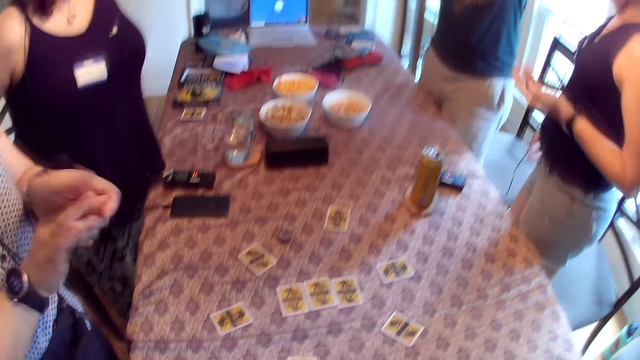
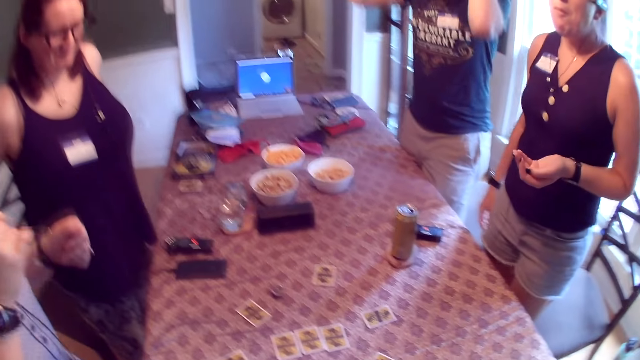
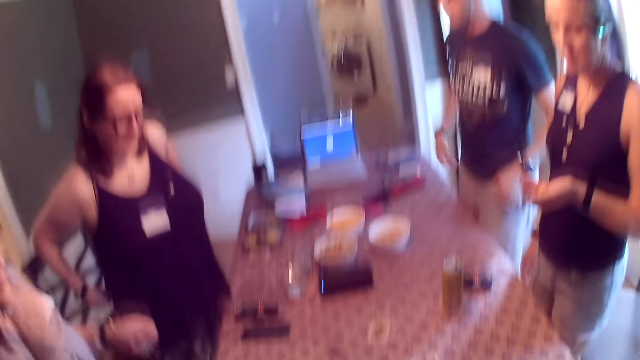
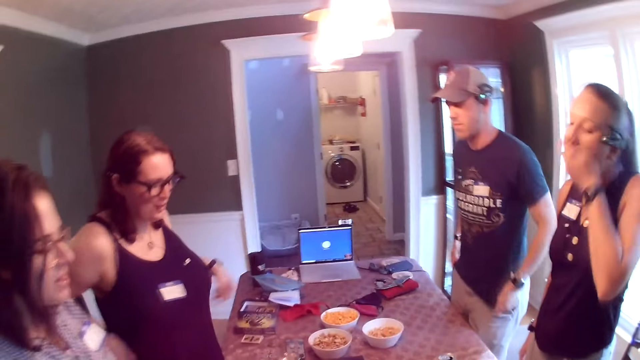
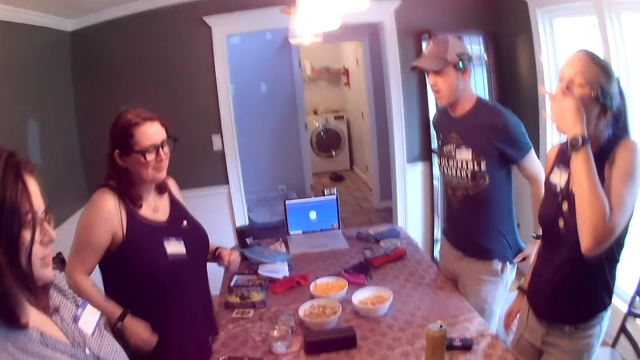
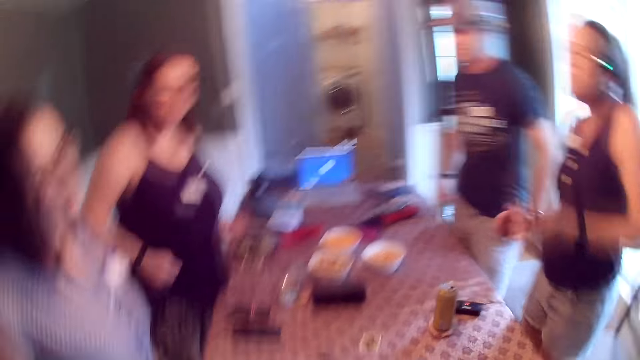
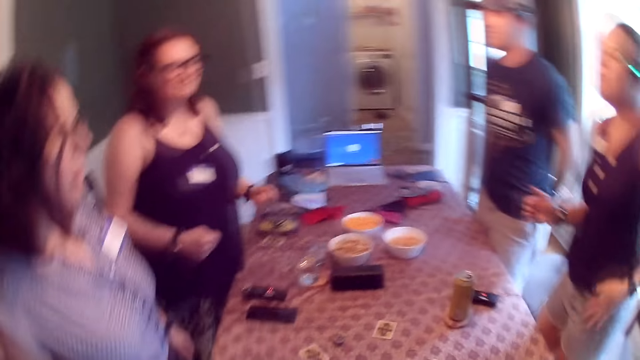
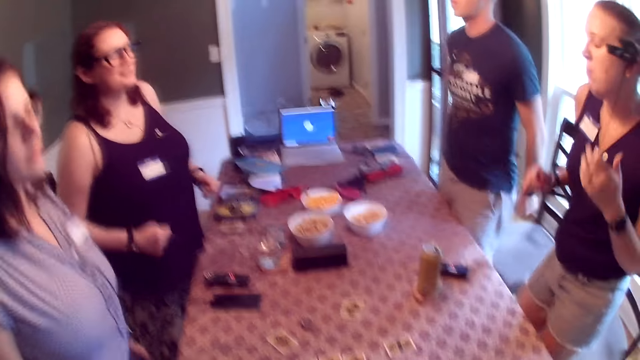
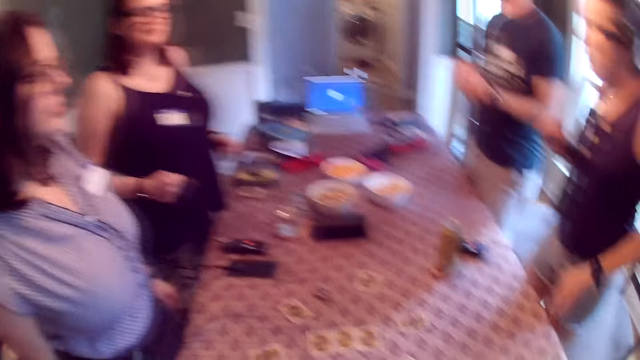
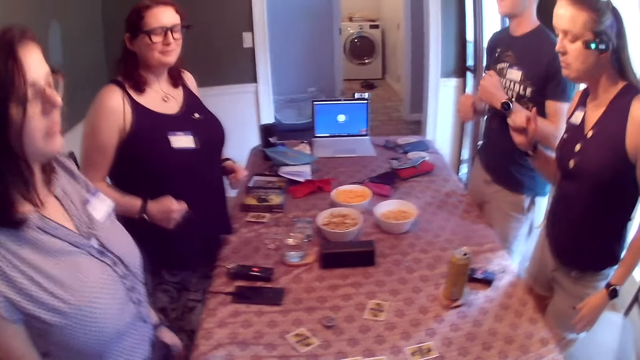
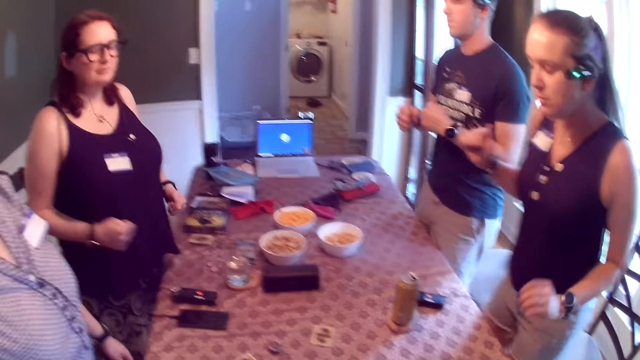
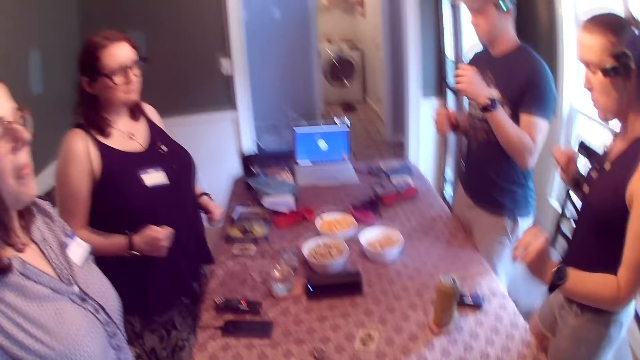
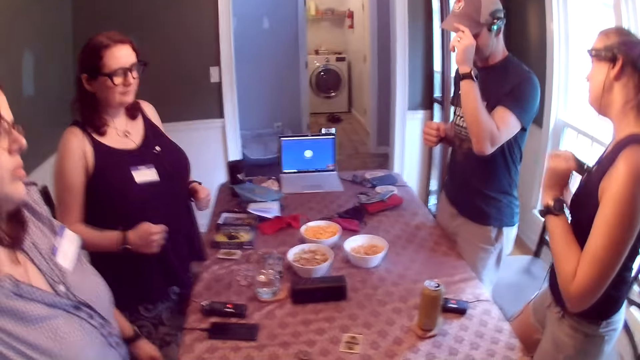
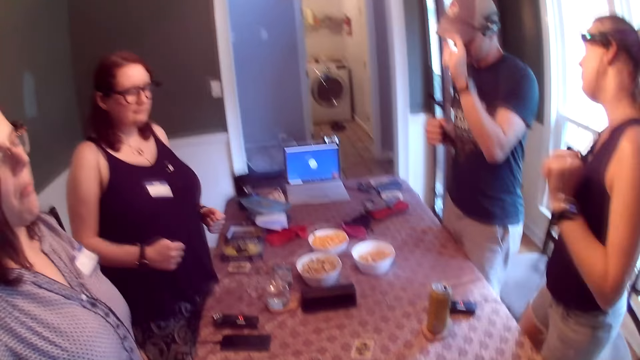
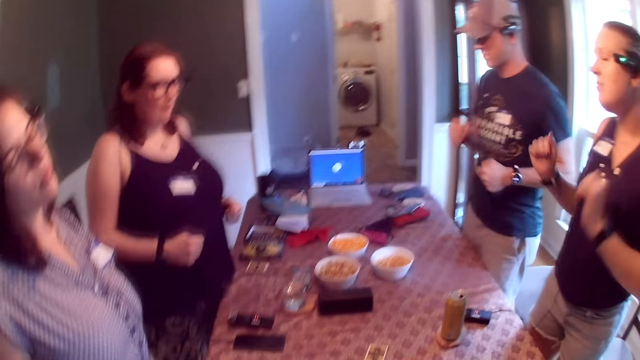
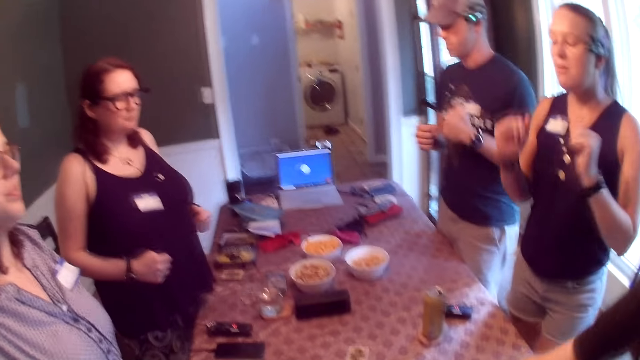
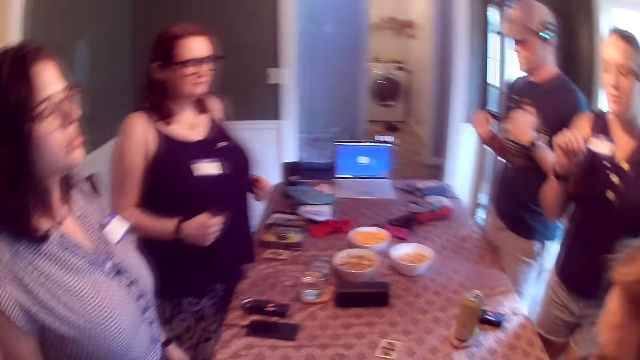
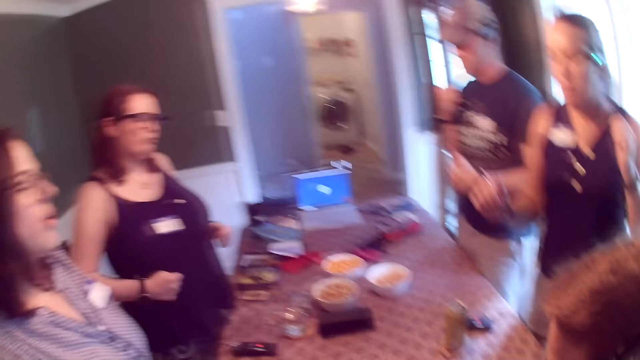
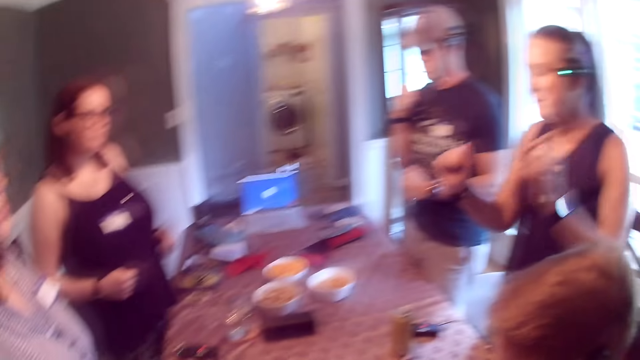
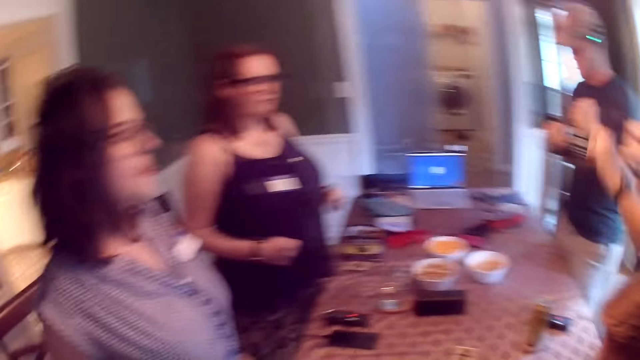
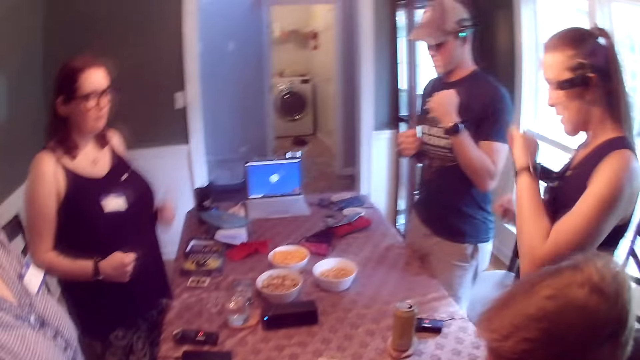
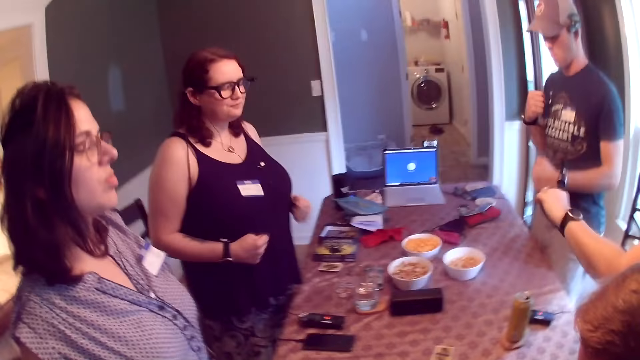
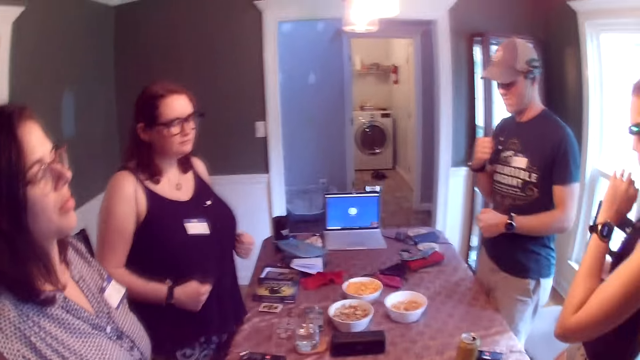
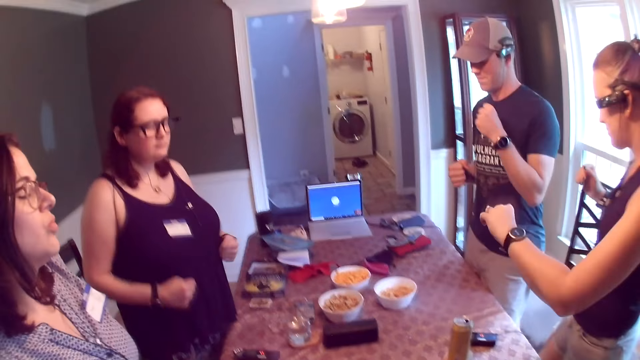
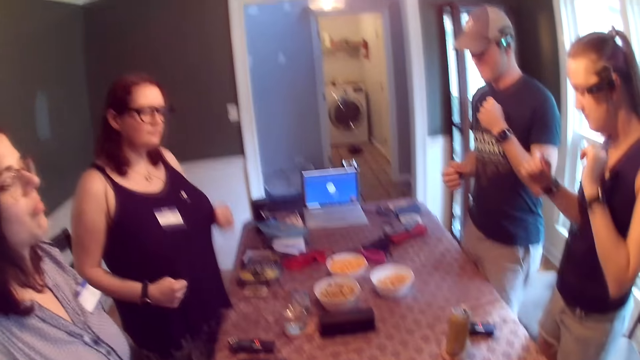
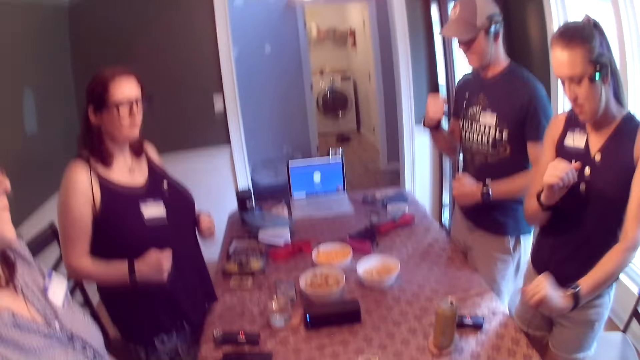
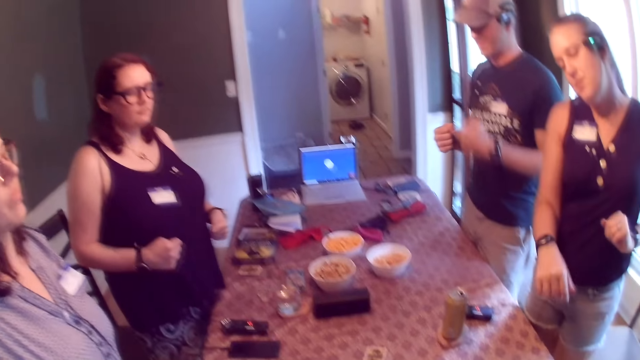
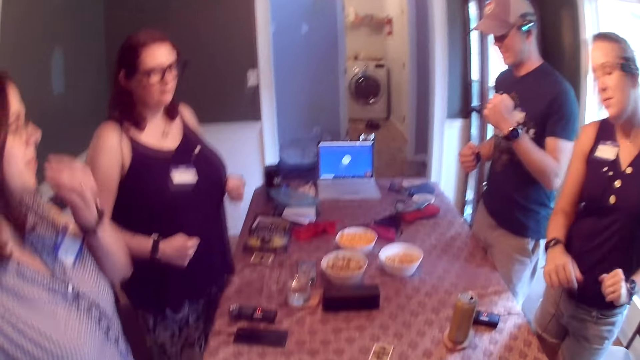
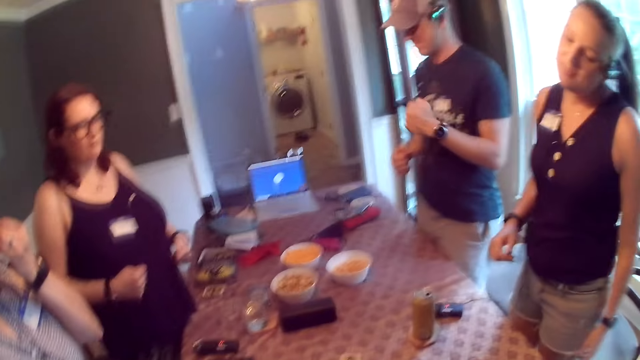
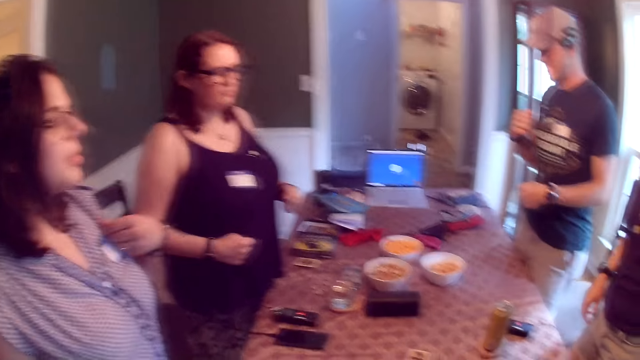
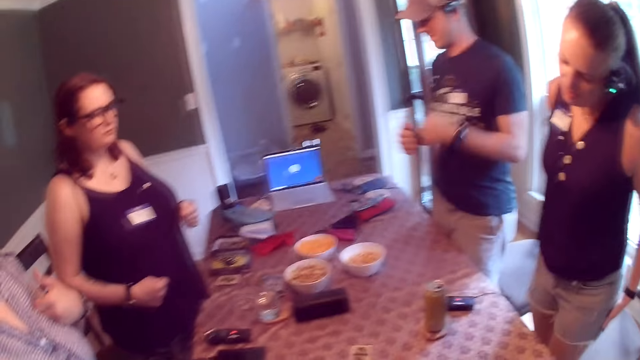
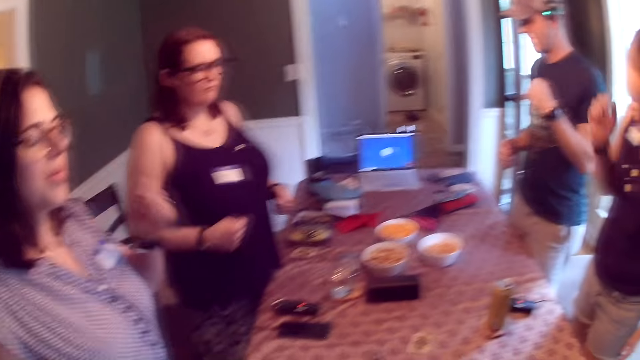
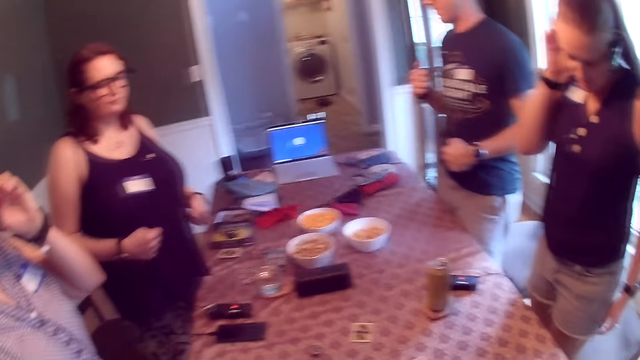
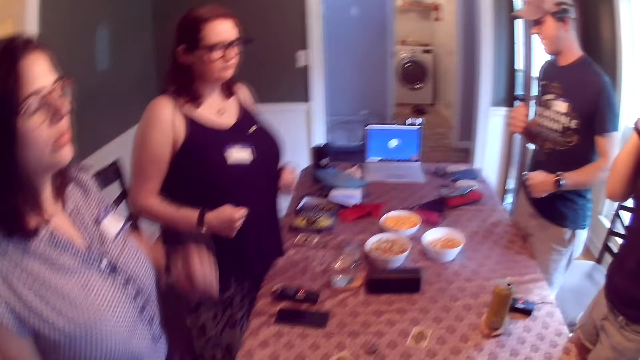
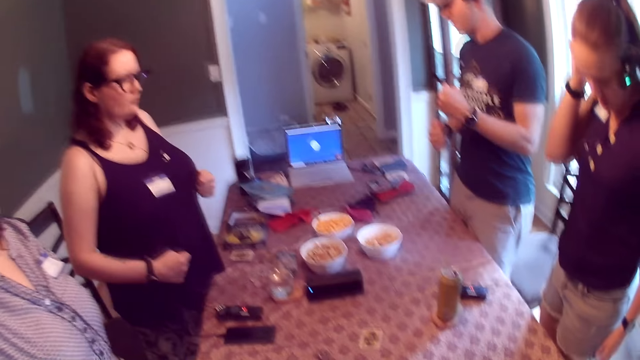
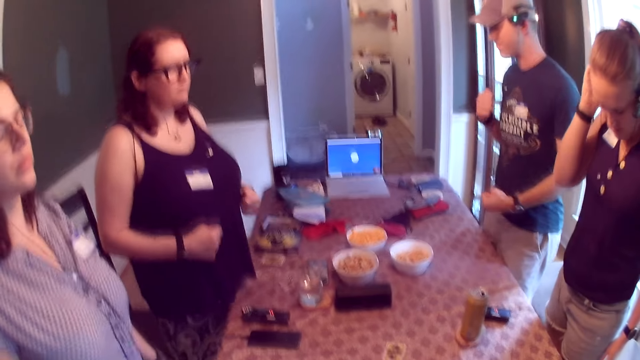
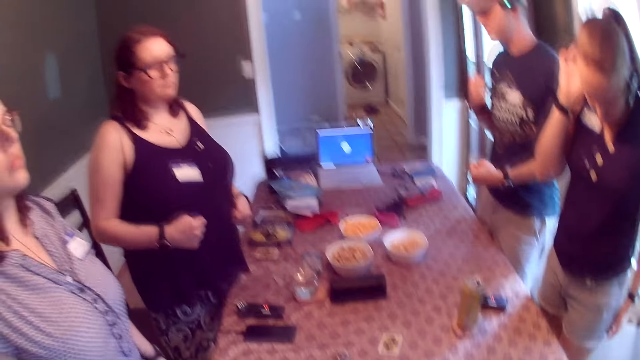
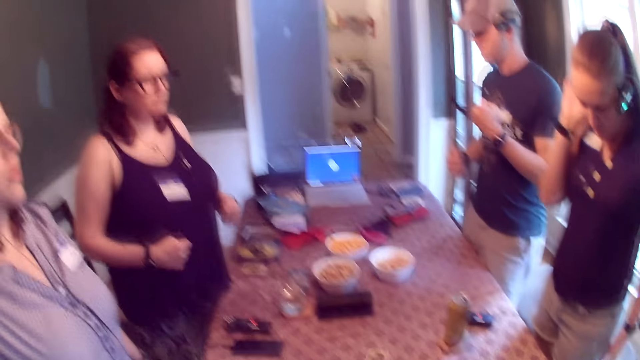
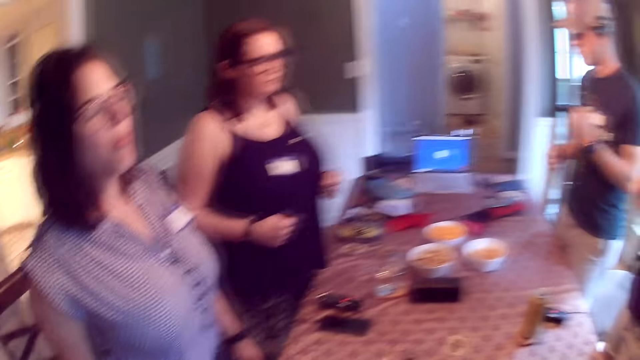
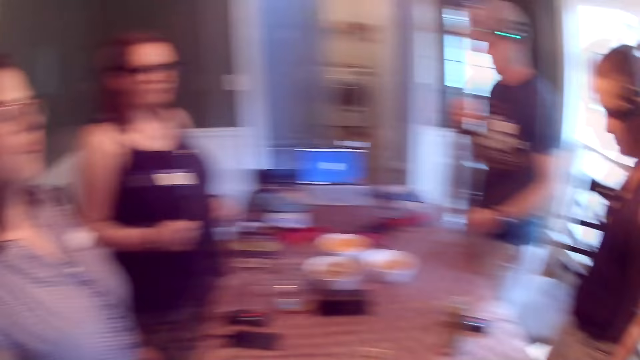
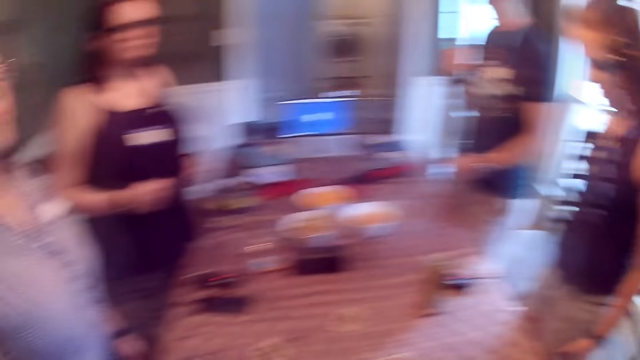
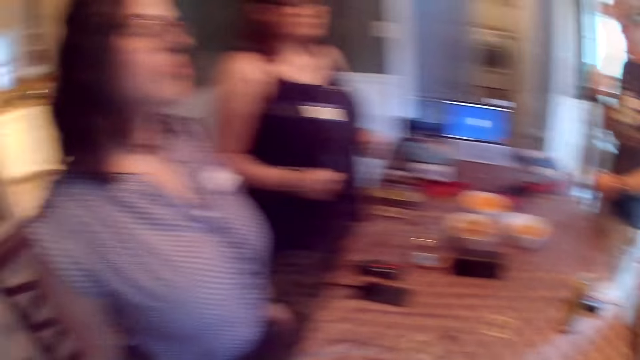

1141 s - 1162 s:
A man dances with his eyes closed. A woman dances with her eyes closed. Another woman dances with her eyes closed. A third woman dances with her eyes closed. The third woman touches her headset with her right hand. The first woman touches her ear with her left hand.
